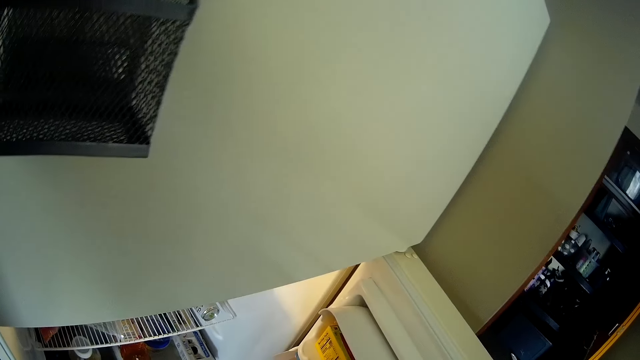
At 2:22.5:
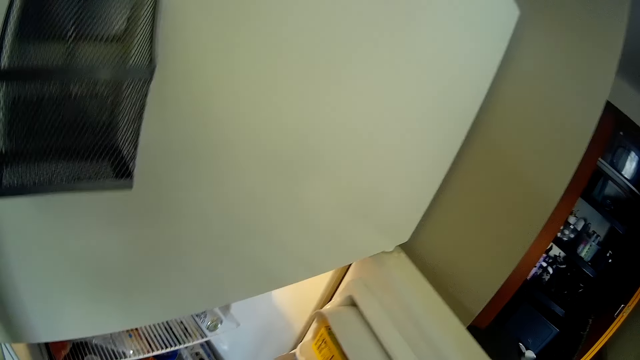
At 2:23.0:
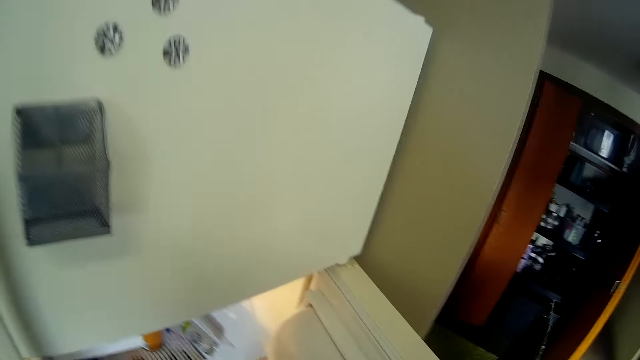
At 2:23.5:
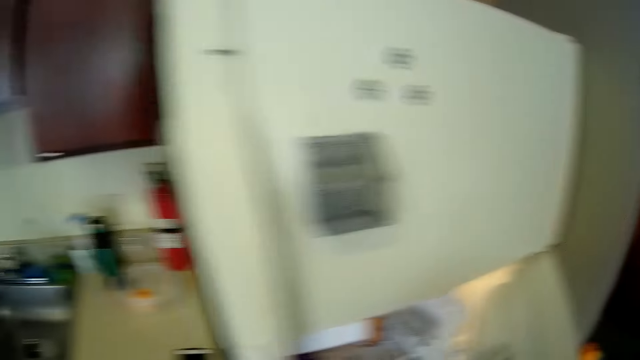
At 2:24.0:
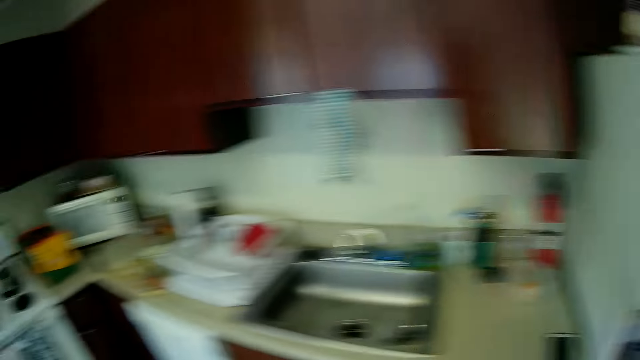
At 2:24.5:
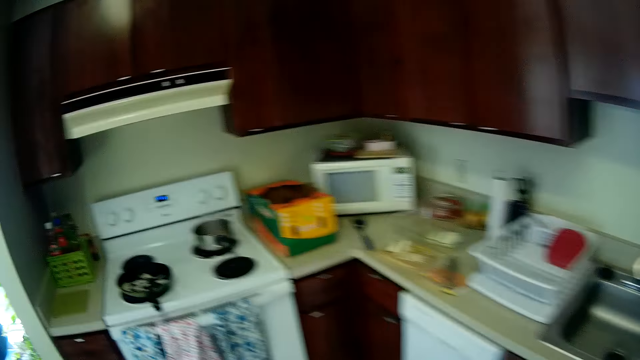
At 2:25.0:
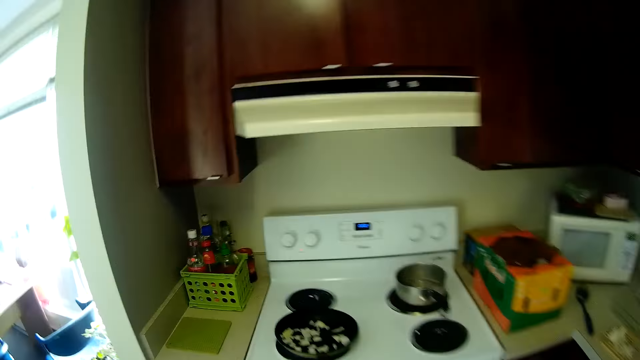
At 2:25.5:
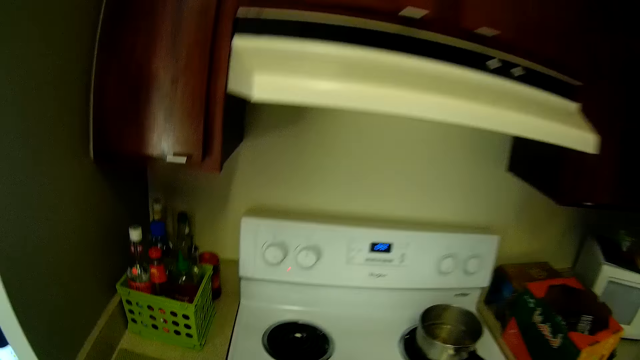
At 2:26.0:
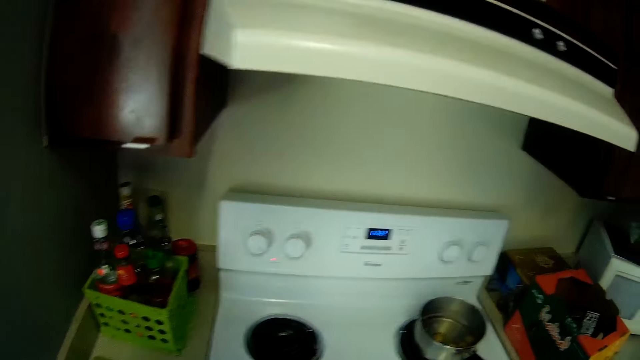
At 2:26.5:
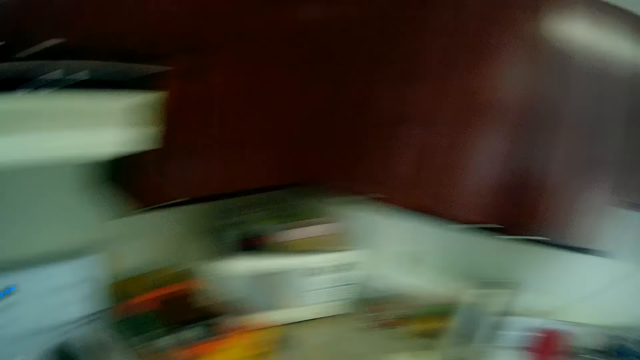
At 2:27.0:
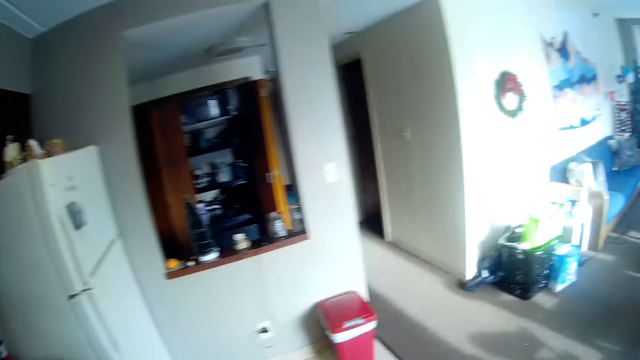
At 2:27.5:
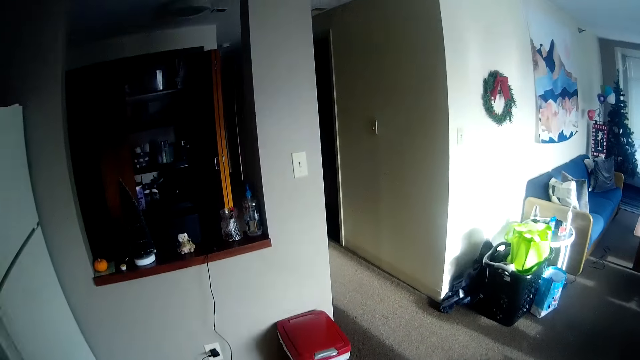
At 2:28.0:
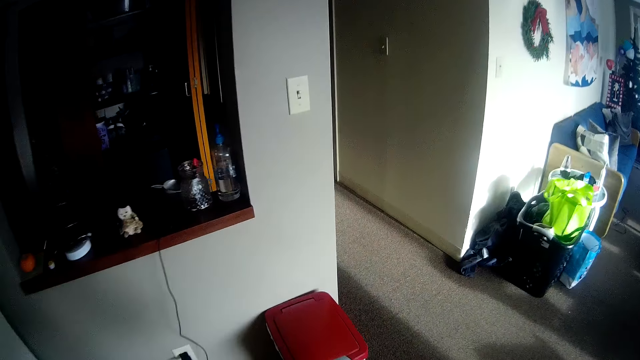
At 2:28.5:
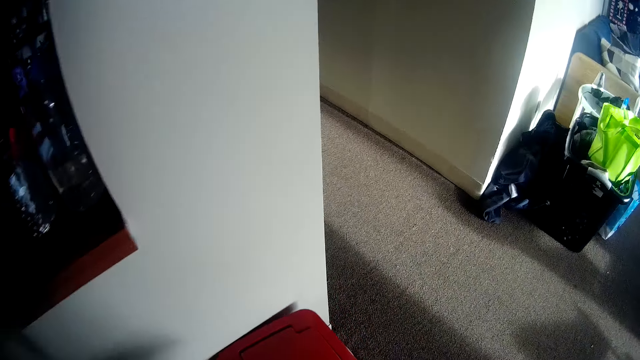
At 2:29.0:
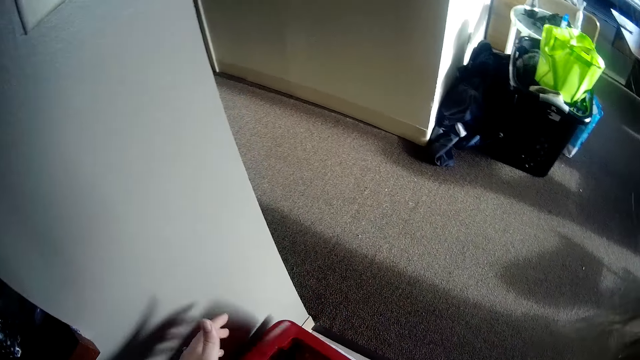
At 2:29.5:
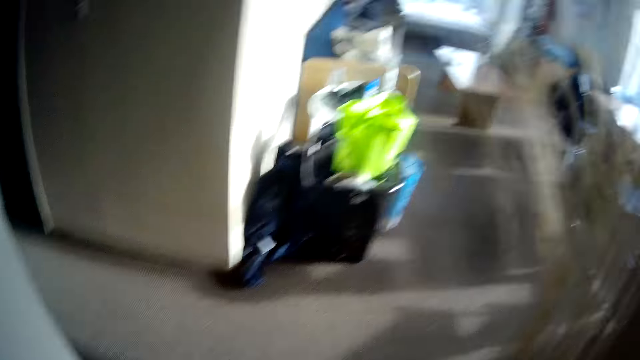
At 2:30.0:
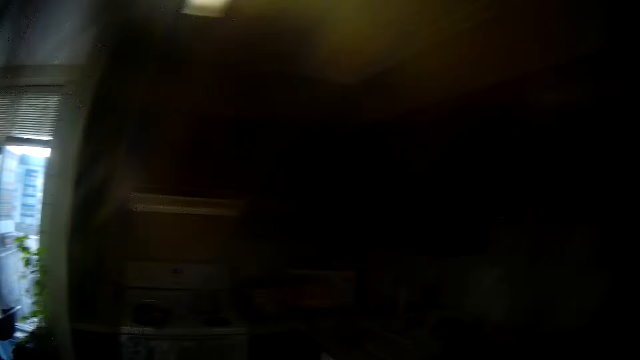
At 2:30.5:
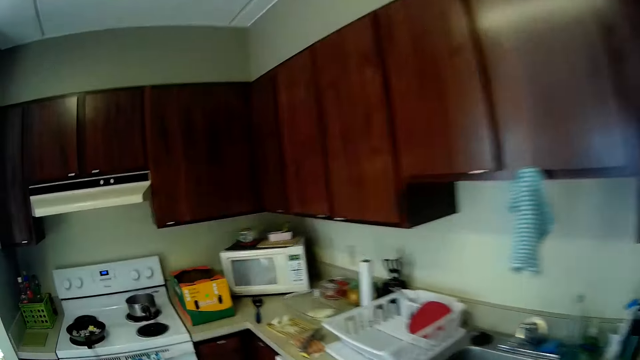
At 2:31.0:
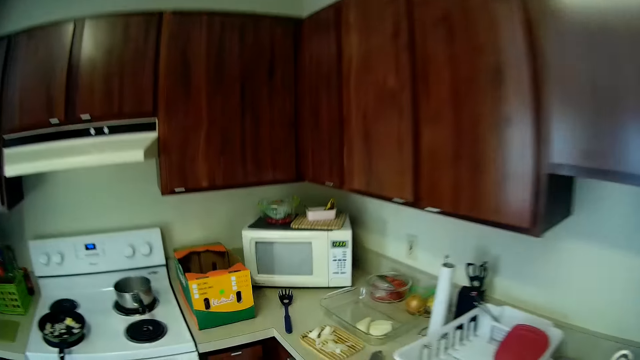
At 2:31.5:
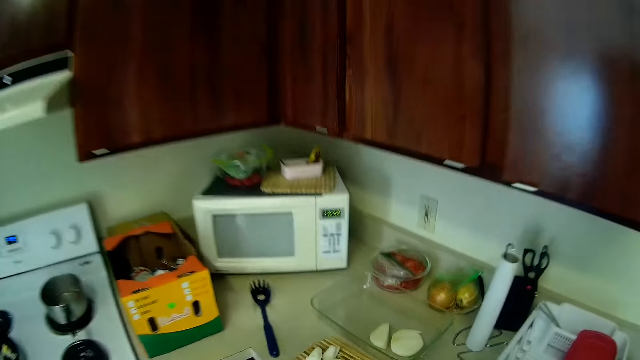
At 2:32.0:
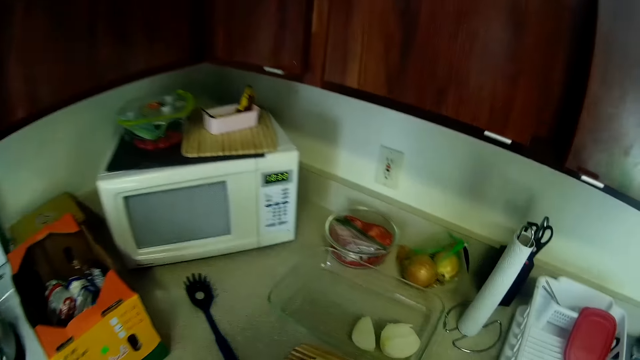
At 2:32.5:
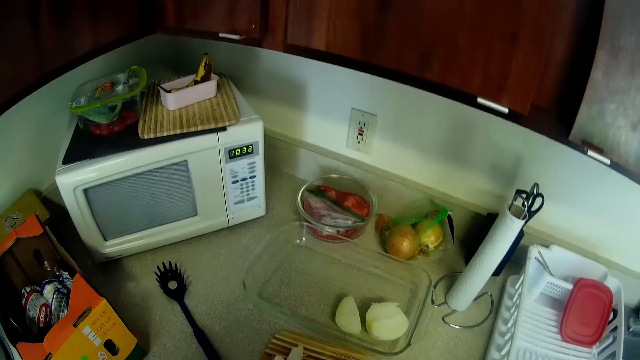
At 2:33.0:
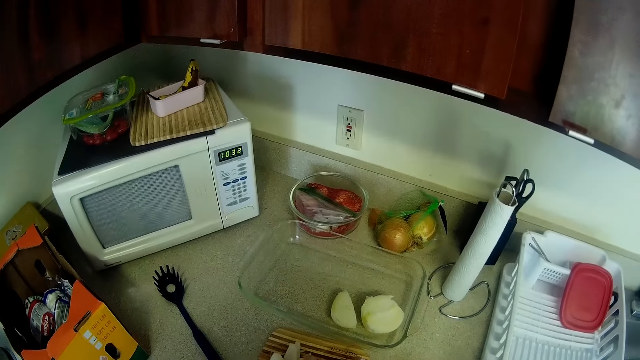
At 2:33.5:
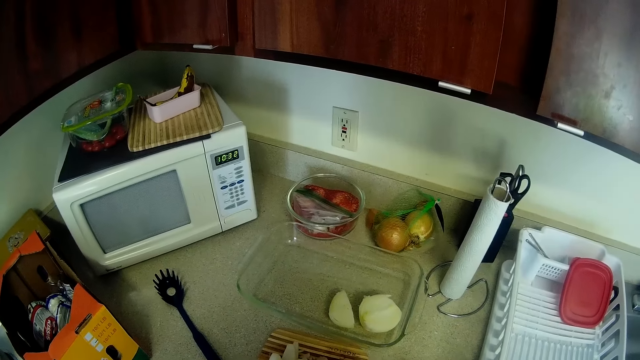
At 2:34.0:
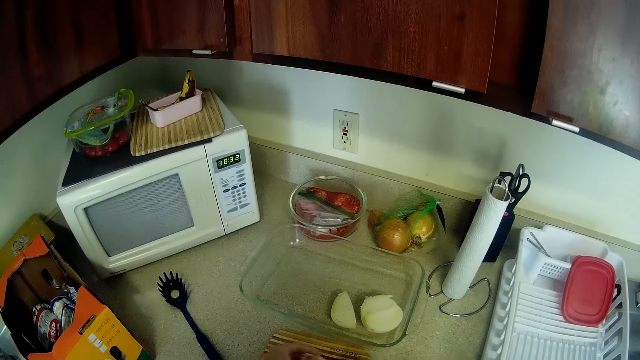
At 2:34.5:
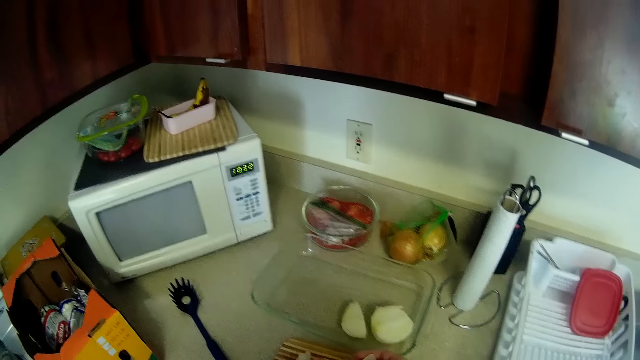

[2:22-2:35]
The camera wearer walks back to the electric cooker. She turns to her right and walks towards the dustbin. She opens the dustbin. She trashes the dirt. She turns to her right. She walks back to the electric cooker. She looks at the onions in the glass tray.

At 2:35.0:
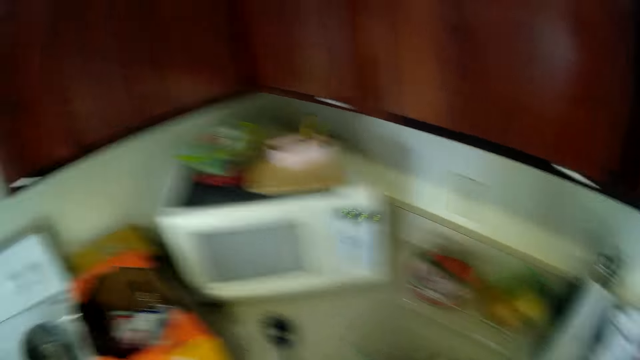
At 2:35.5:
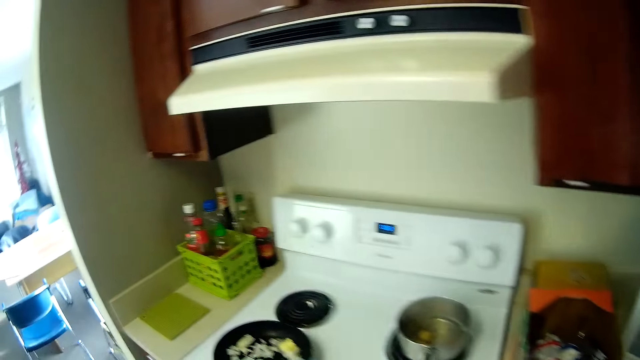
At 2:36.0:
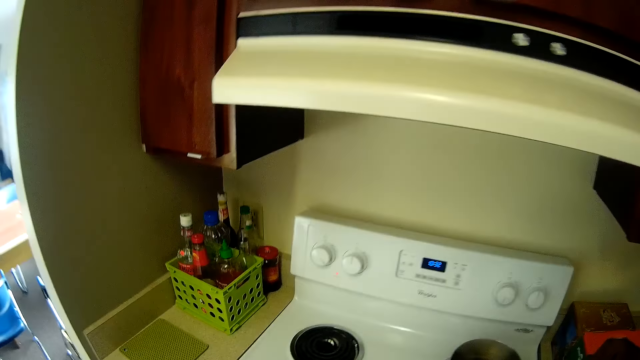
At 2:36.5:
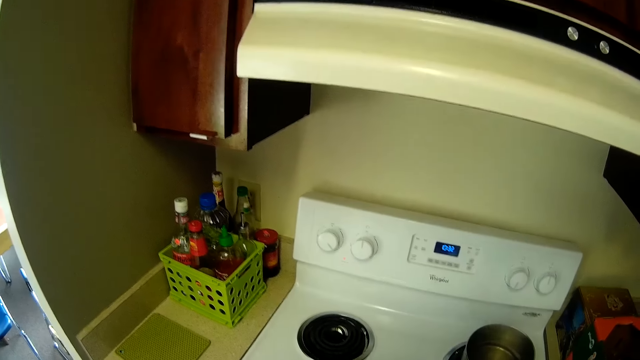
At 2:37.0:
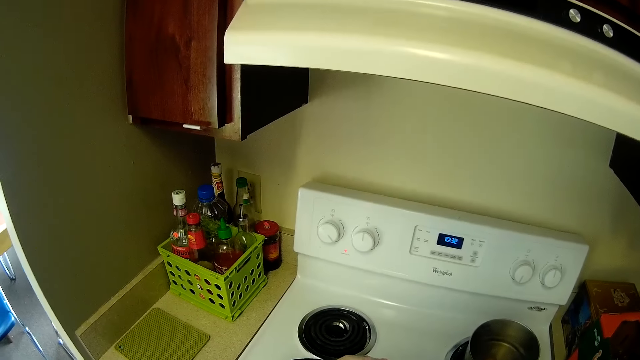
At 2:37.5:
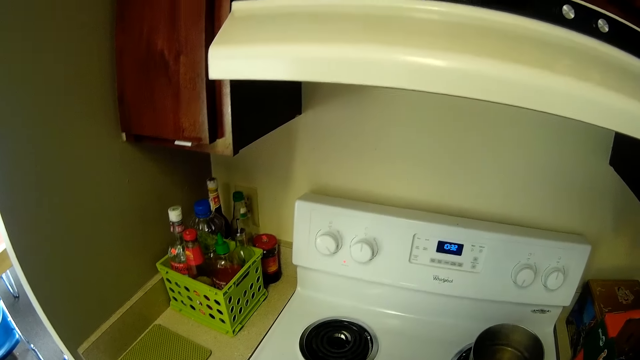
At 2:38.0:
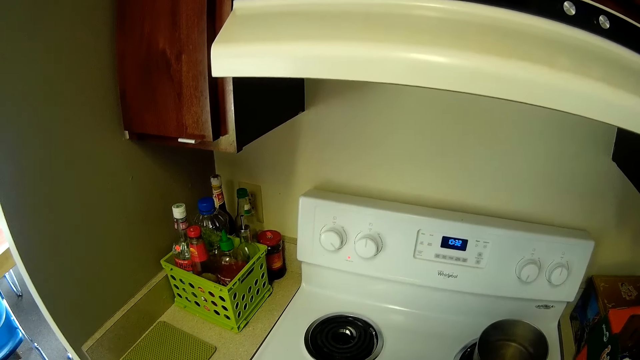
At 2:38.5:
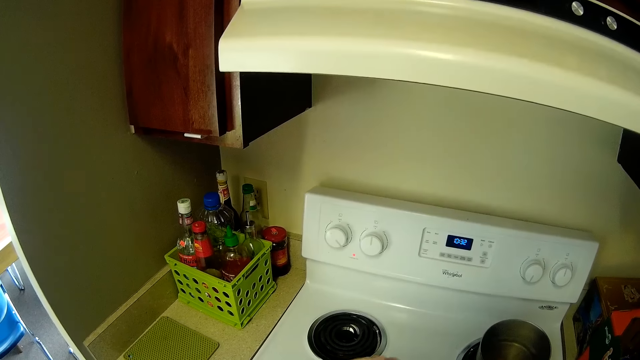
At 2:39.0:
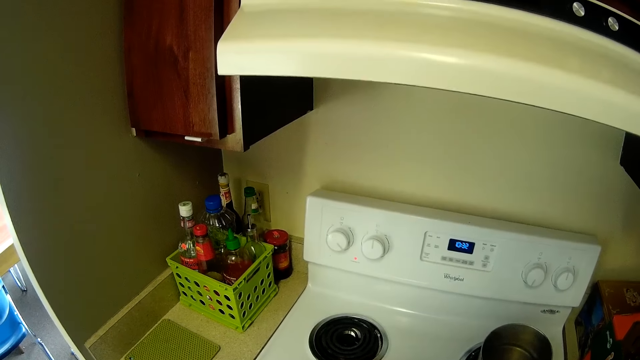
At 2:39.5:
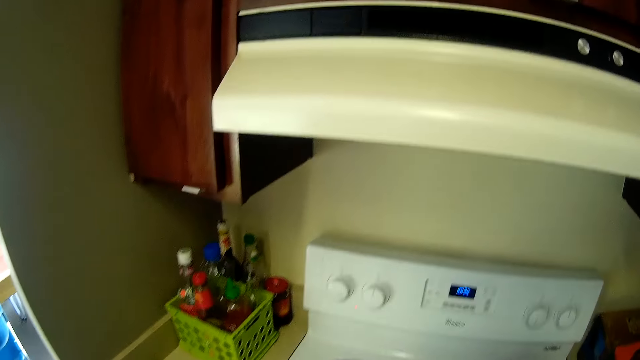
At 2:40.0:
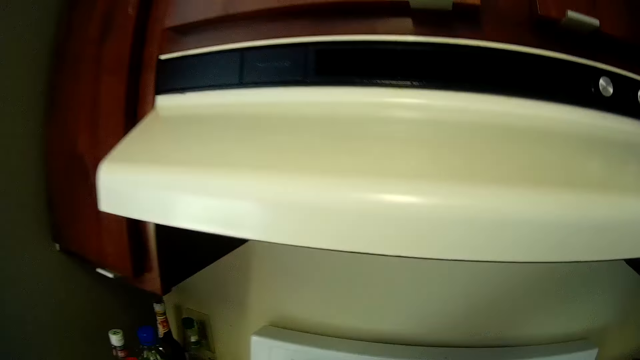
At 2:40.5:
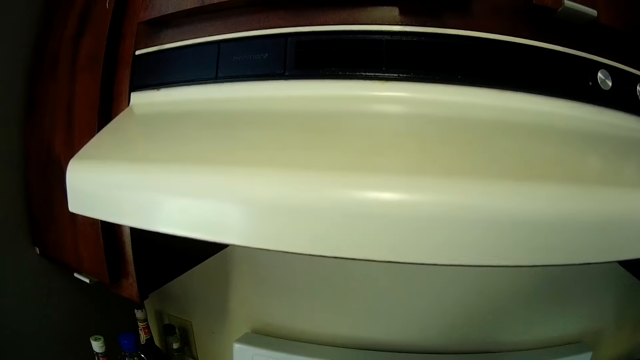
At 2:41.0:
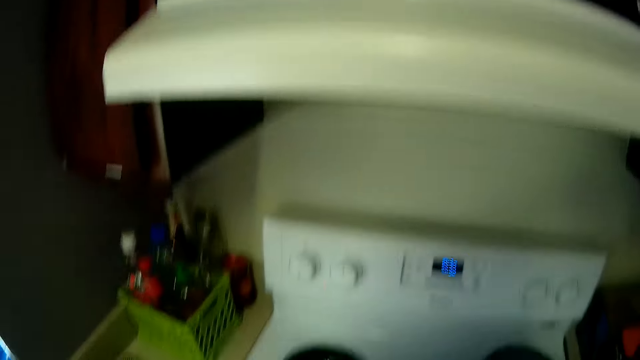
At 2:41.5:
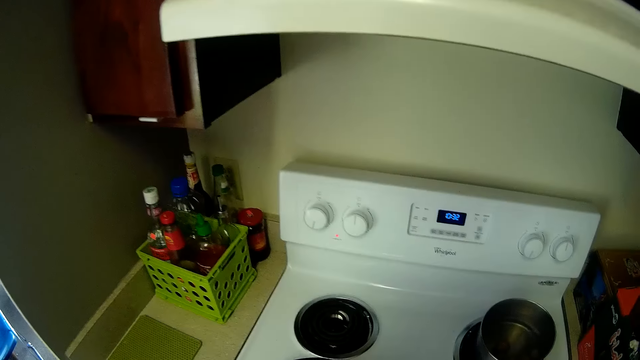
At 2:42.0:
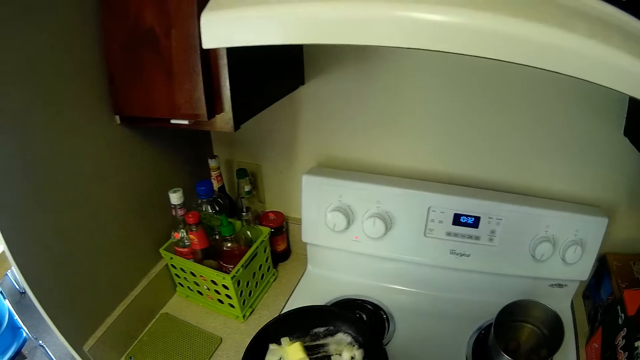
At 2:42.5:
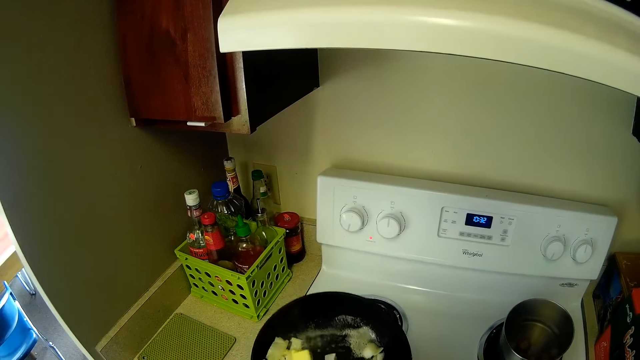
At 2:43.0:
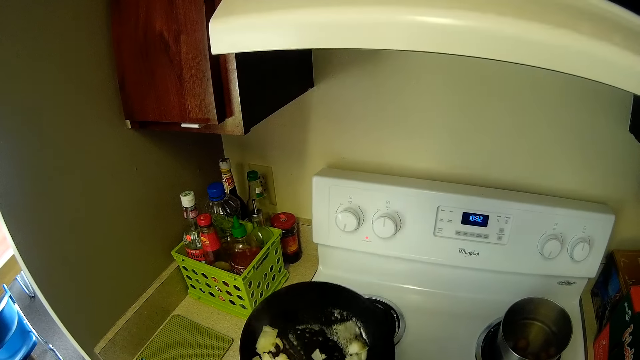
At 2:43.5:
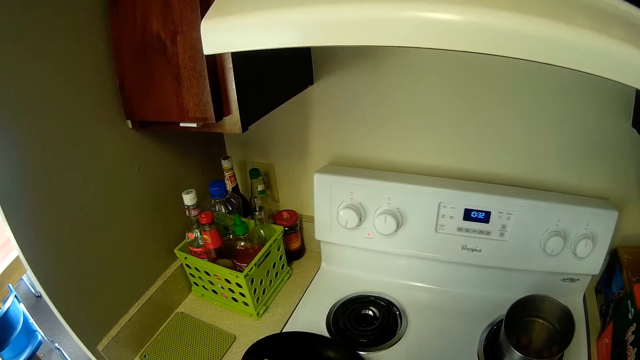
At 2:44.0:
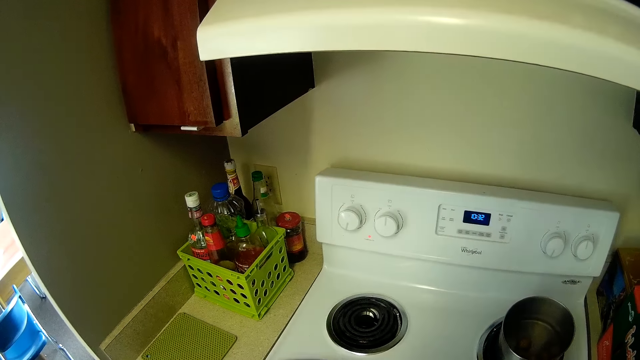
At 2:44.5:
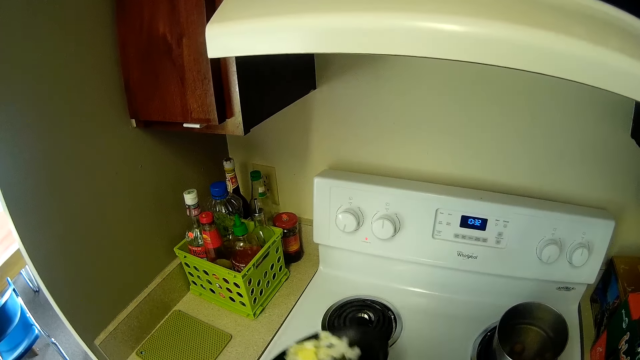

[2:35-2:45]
The camera wearer turns to her left. She moves towards the electric cooker. She flips the pan.
